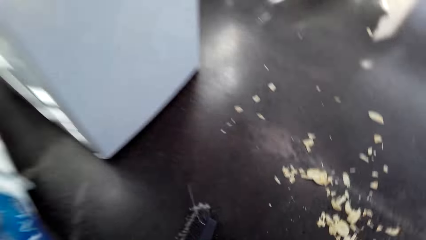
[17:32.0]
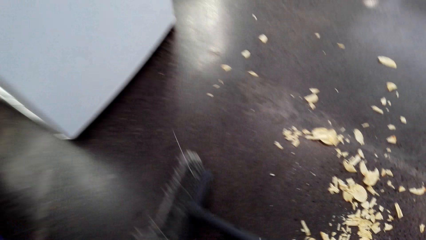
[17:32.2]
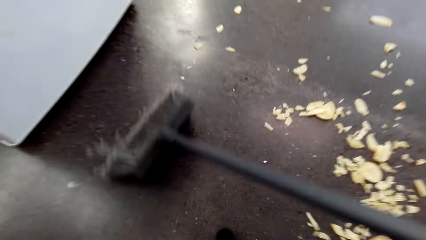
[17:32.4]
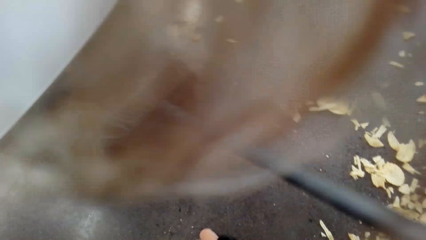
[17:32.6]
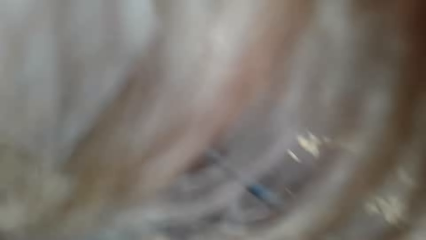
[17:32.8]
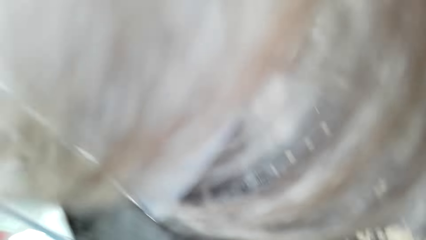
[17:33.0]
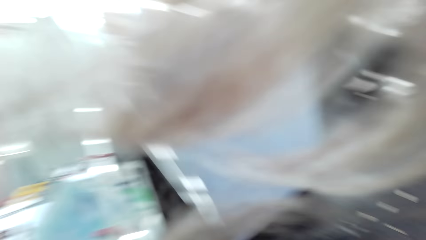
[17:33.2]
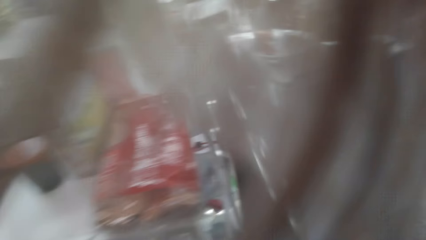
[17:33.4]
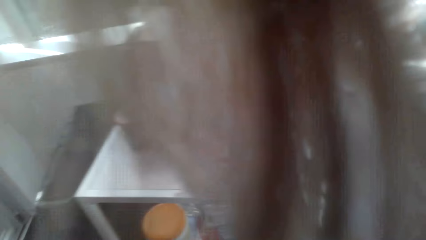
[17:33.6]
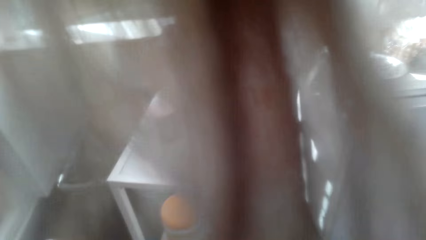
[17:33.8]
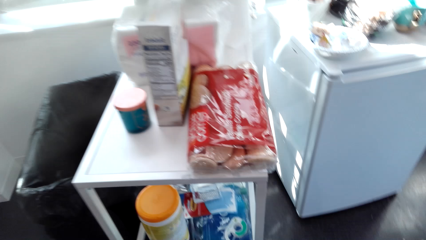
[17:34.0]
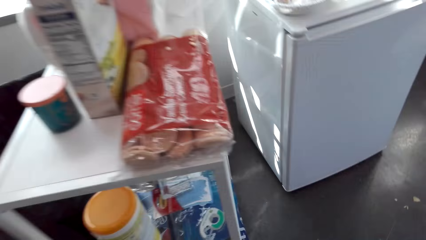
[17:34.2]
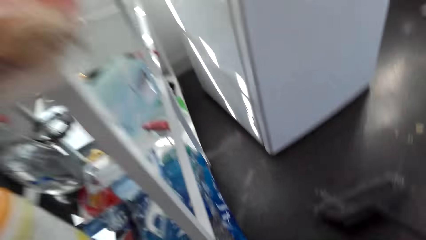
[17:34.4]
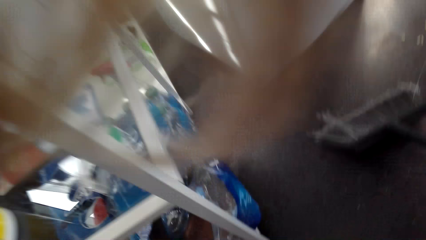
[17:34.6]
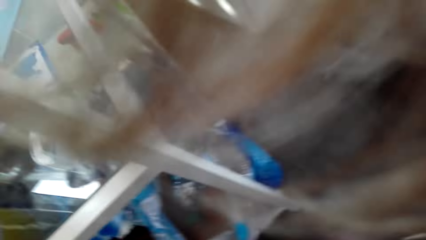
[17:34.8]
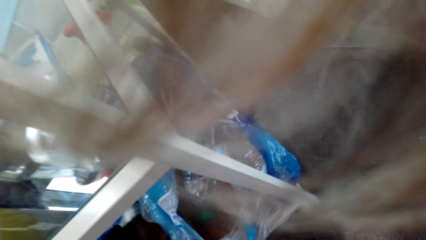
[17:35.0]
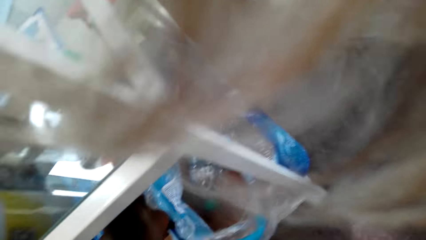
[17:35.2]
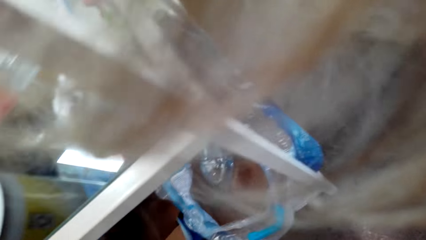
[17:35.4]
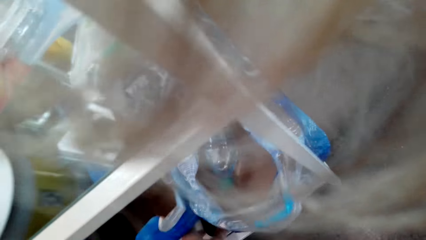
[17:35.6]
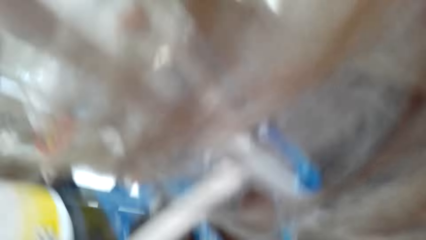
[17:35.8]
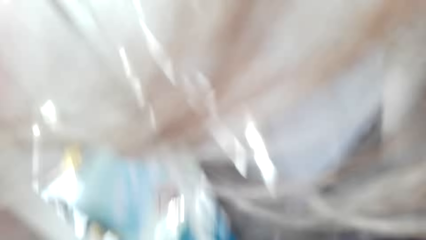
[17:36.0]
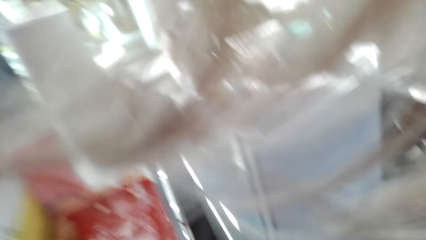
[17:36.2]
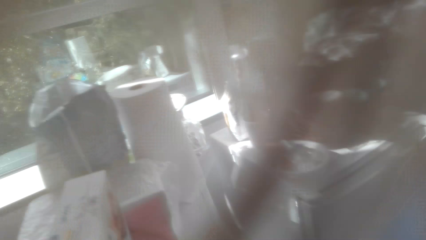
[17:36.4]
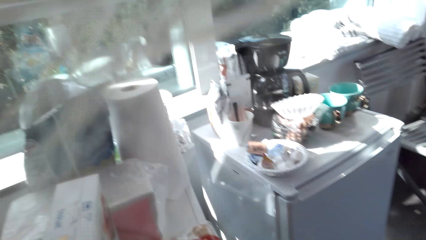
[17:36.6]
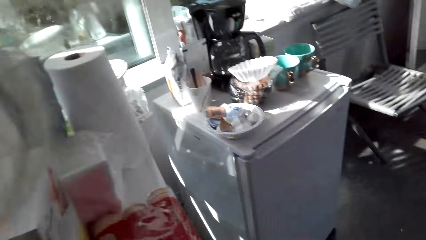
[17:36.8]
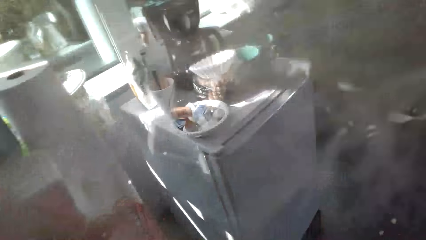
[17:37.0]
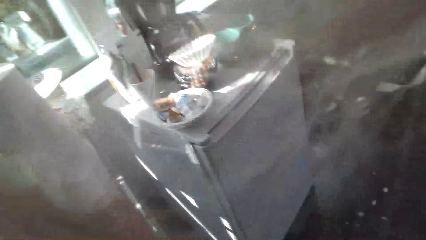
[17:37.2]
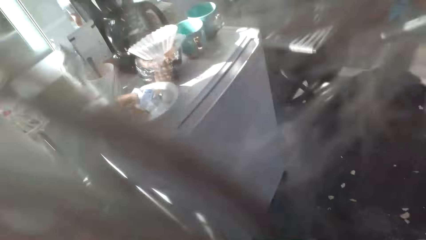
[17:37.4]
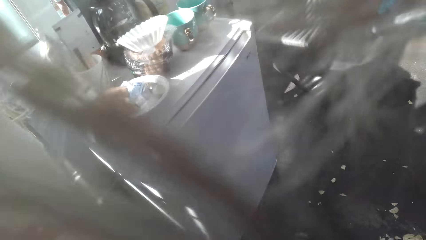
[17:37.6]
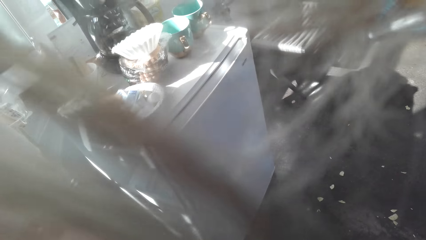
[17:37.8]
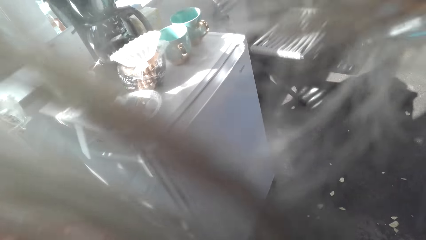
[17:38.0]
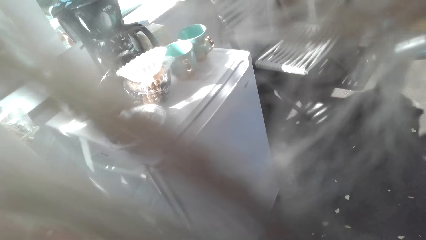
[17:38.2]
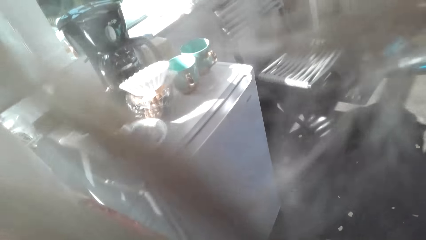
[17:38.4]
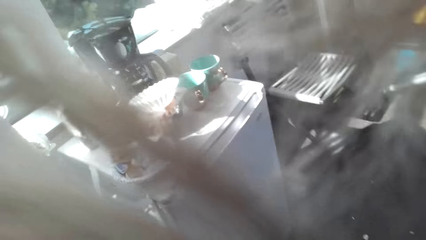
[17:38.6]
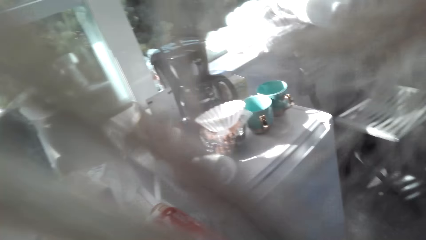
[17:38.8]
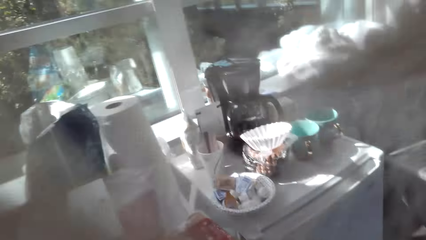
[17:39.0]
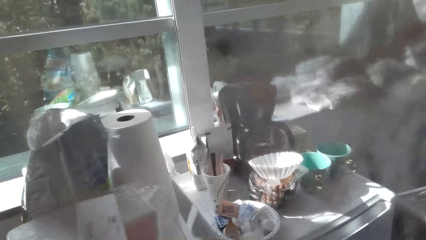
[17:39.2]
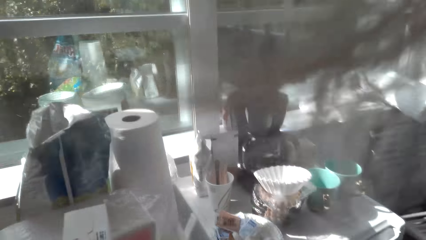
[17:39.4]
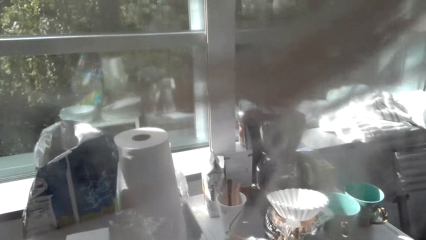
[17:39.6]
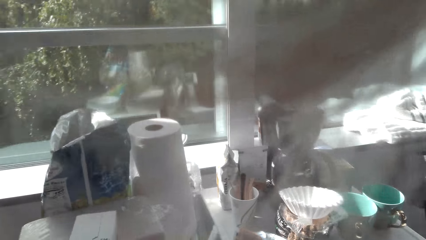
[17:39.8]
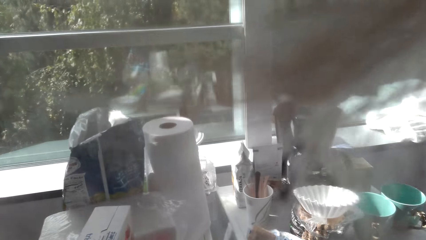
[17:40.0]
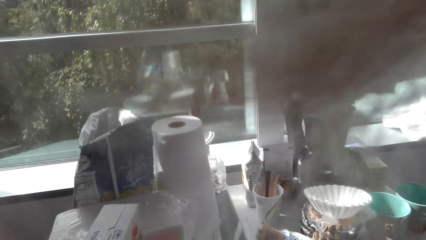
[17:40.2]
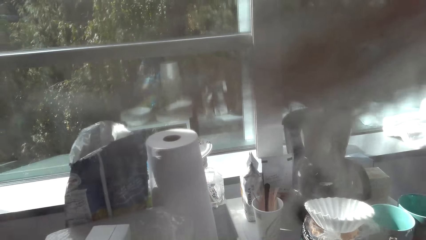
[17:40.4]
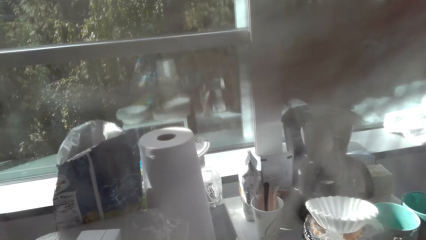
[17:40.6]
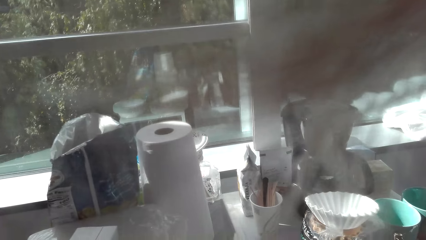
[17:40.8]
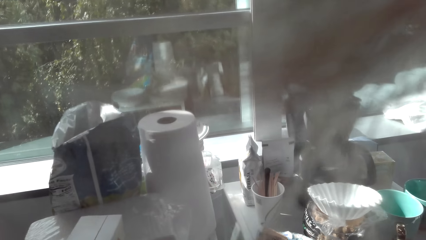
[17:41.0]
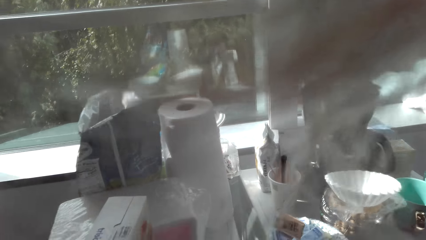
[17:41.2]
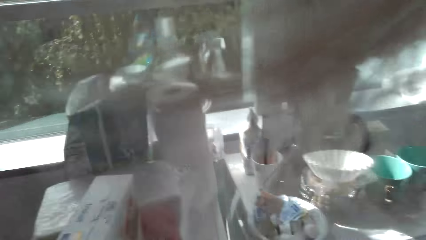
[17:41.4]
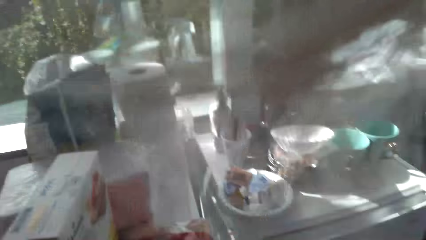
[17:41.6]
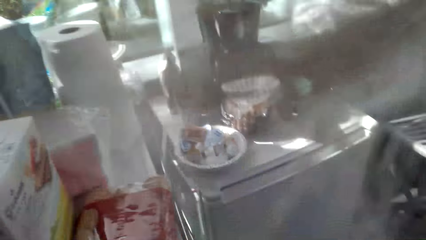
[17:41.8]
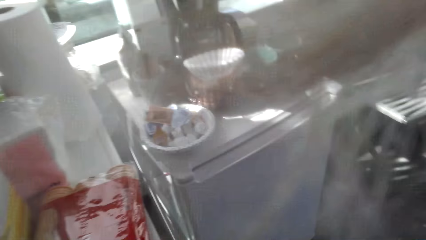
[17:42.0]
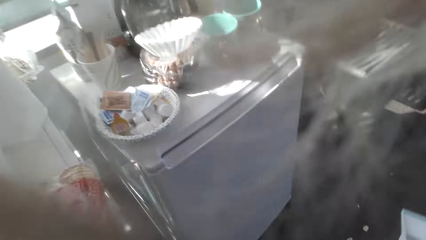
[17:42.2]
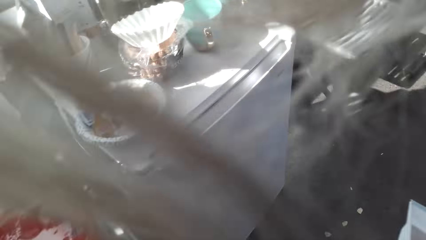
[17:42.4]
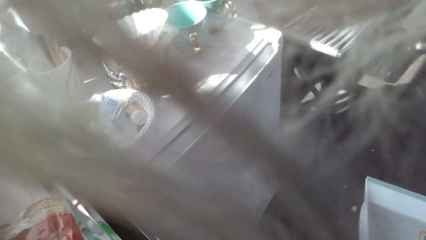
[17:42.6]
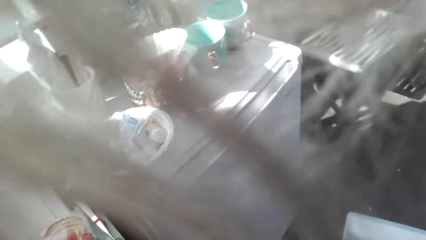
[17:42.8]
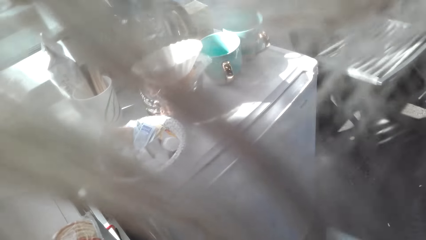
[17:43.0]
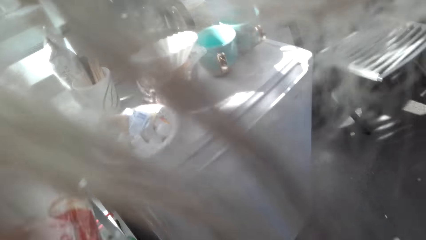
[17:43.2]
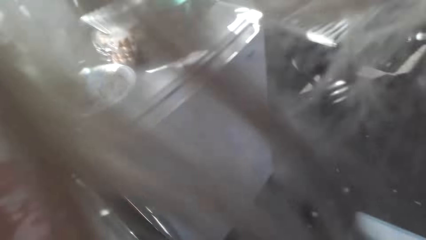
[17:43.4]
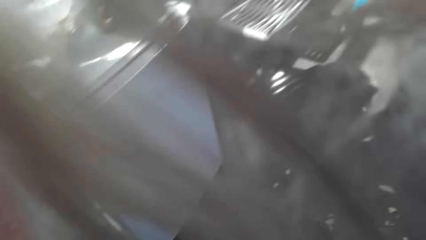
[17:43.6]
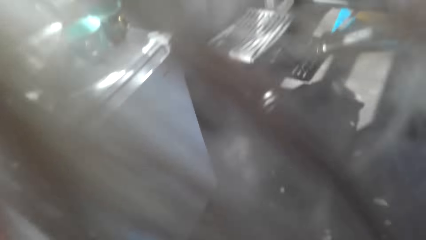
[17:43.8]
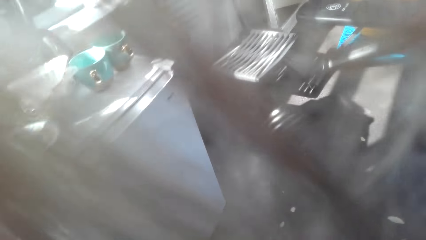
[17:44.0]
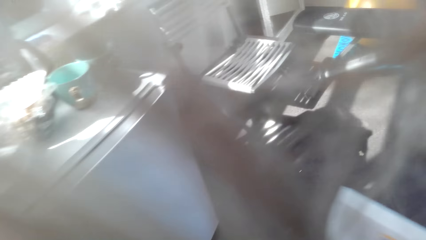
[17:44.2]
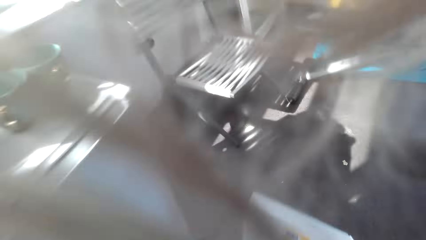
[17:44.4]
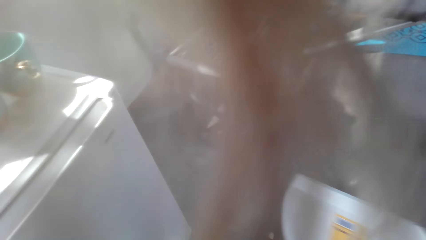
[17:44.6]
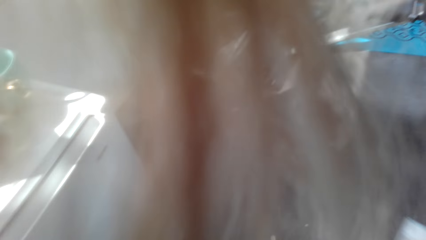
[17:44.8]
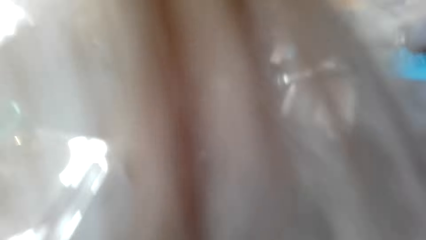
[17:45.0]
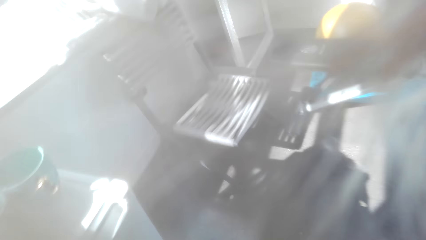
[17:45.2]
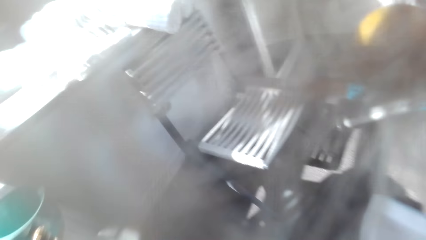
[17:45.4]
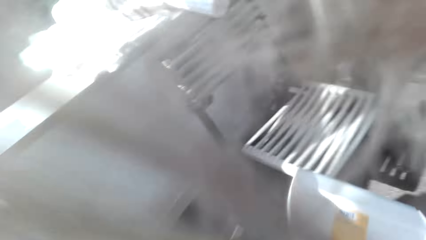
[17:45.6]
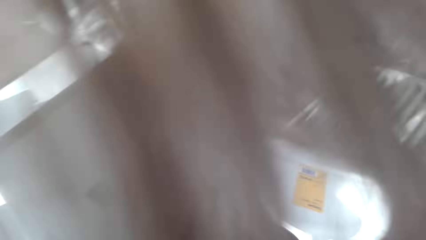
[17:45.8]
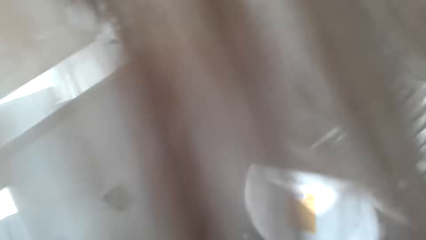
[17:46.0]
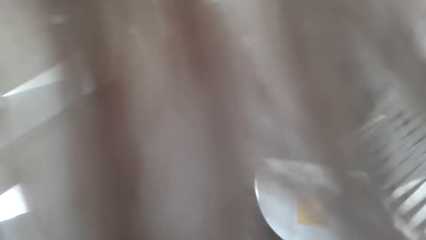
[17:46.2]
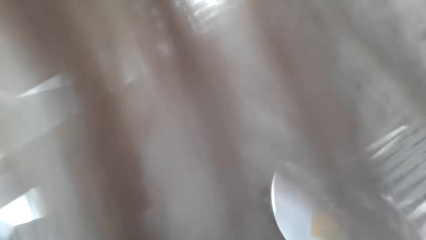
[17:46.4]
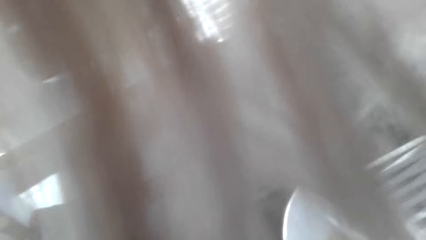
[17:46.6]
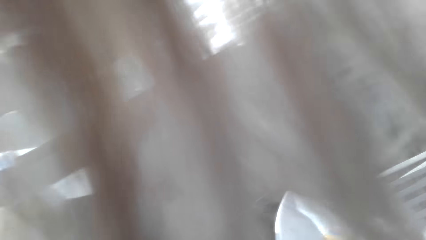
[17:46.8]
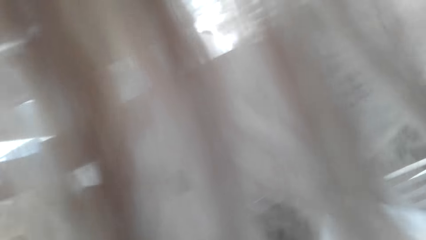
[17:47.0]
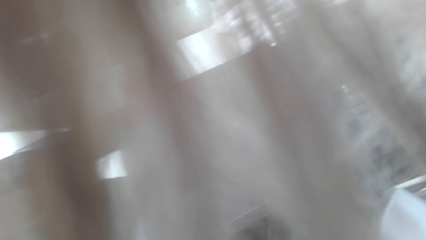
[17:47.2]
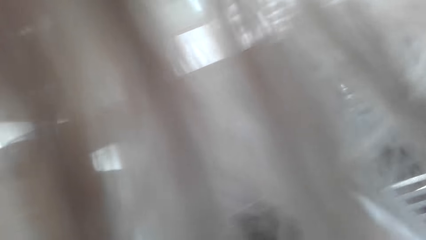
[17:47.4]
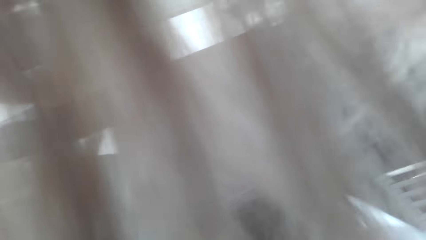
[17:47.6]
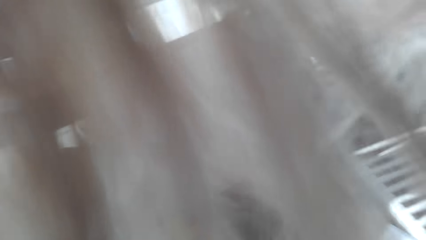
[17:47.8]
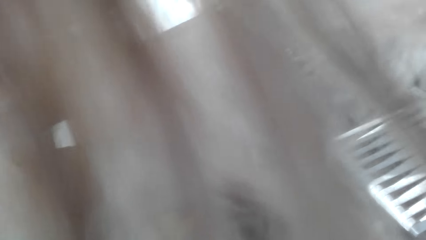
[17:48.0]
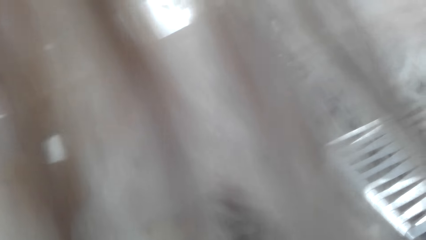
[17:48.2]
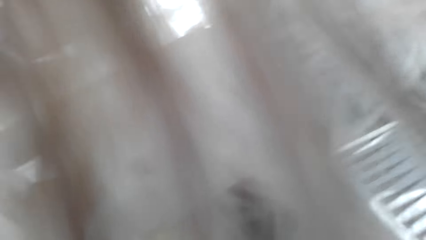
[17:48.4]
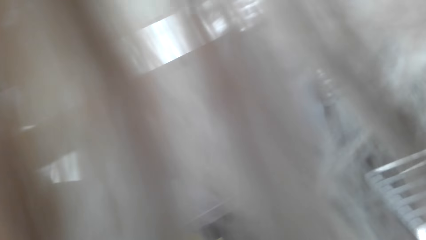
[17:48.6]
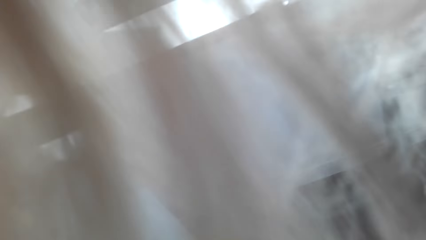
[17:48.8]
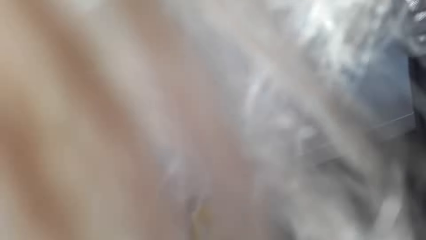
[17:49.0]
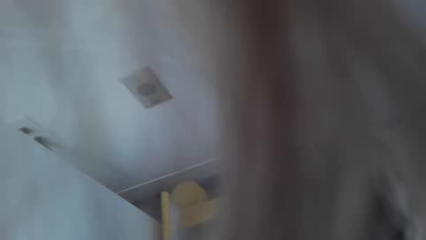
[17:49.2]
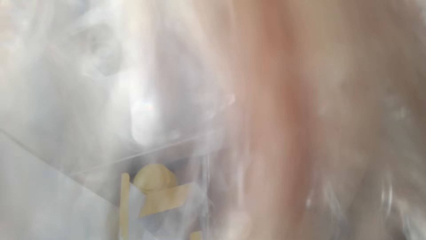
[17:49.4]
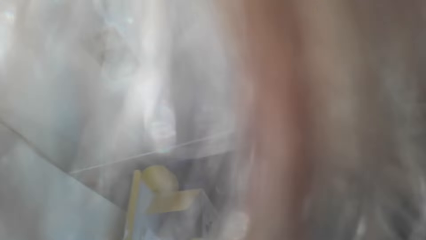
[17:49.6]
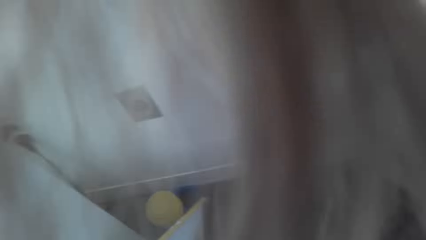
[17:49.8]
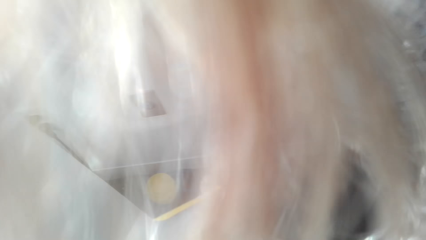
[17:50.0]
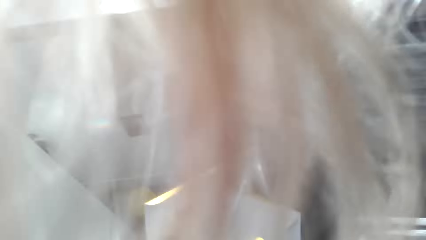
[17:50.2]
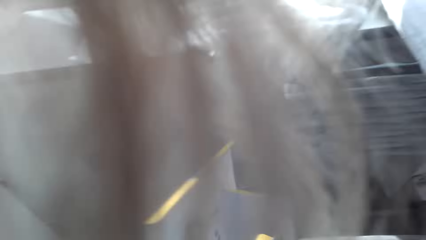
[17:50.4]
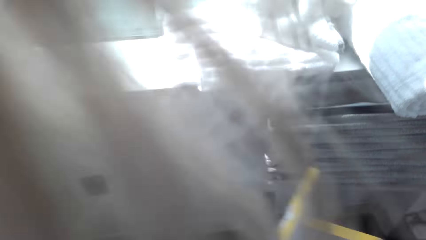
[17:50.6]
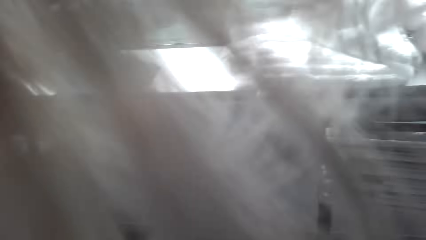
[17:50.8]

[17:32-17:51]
The camera wearer picks up a broom. They sweep the floor. They pull a table. They move something. They hold a dust pan. They sweep the floor.
